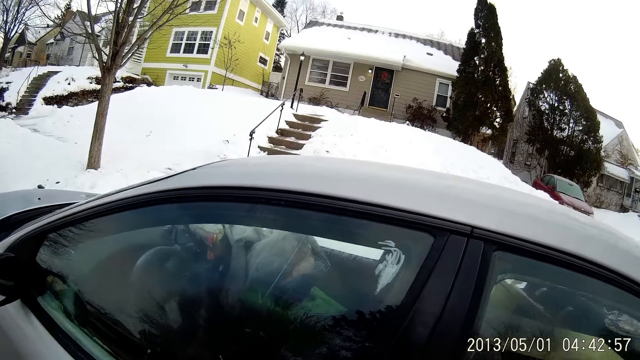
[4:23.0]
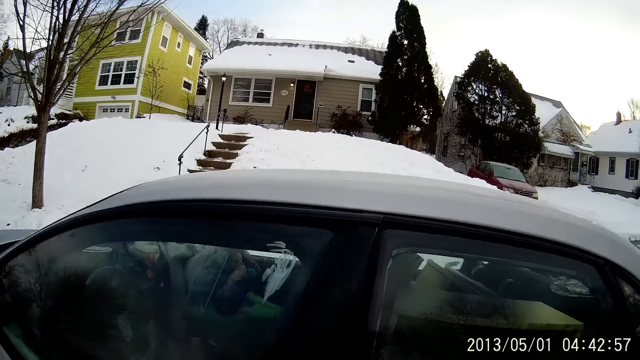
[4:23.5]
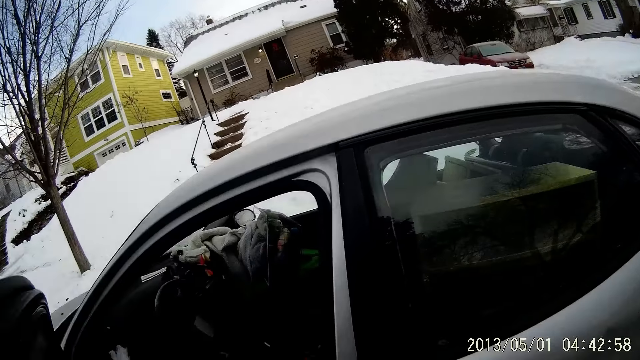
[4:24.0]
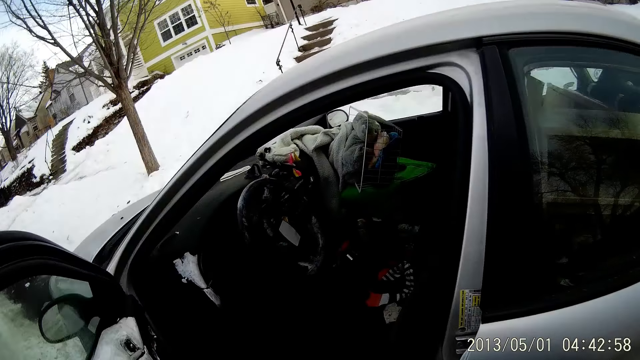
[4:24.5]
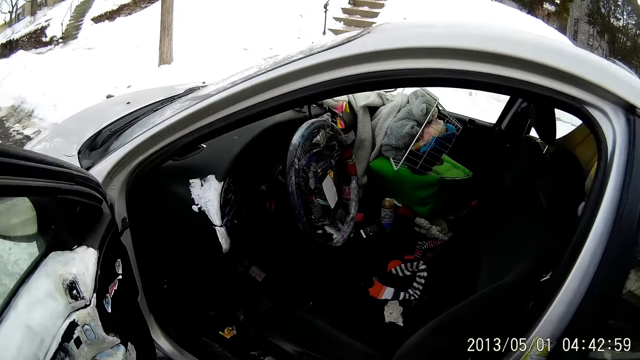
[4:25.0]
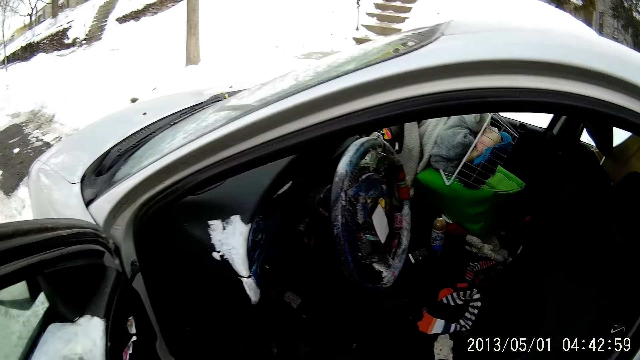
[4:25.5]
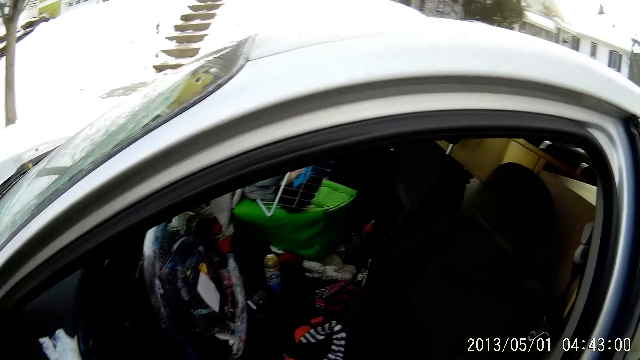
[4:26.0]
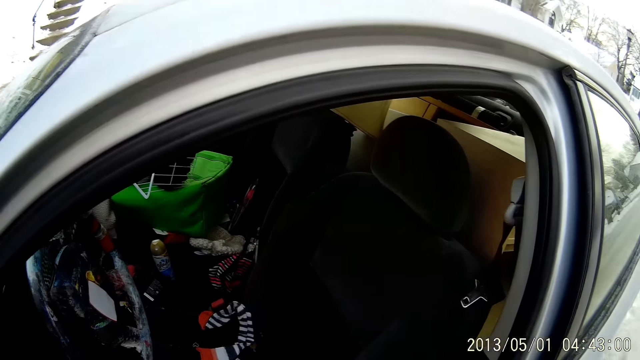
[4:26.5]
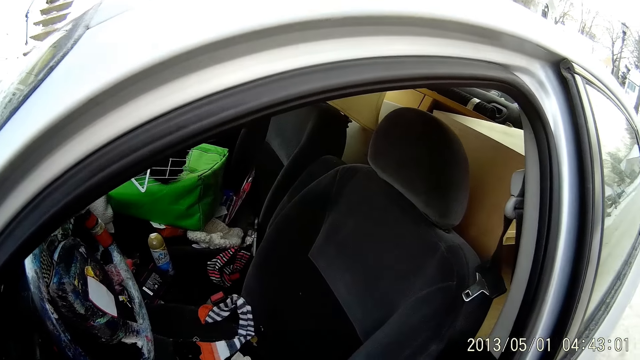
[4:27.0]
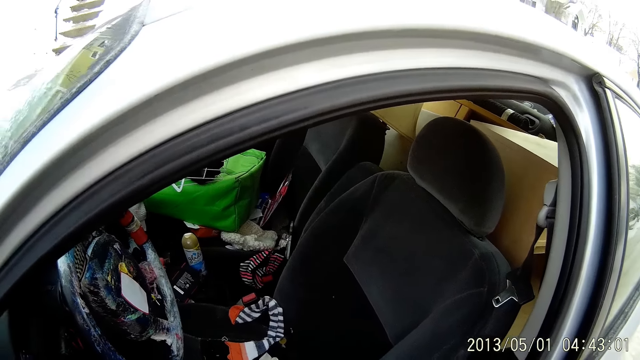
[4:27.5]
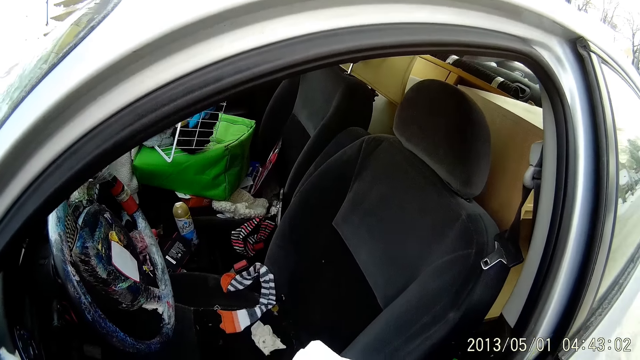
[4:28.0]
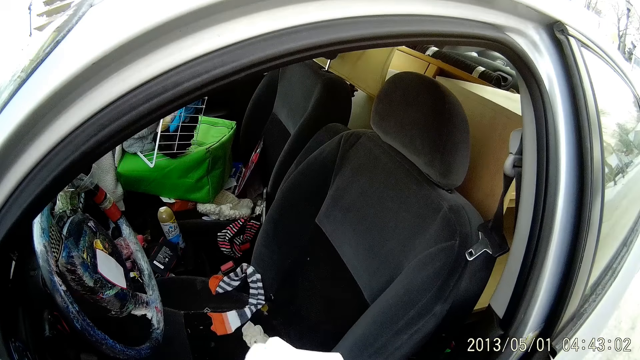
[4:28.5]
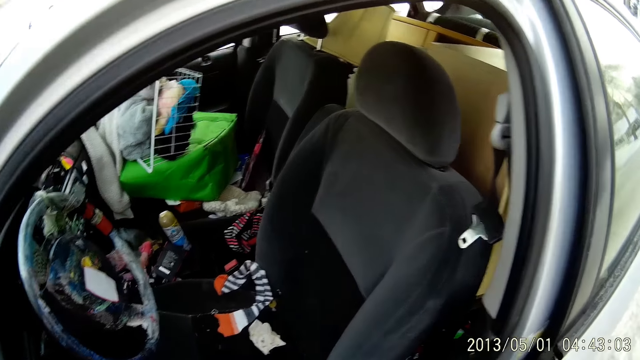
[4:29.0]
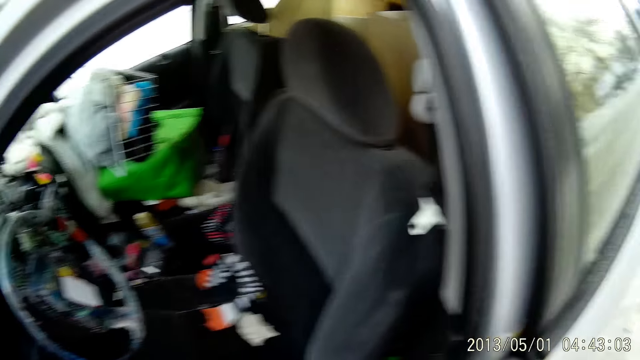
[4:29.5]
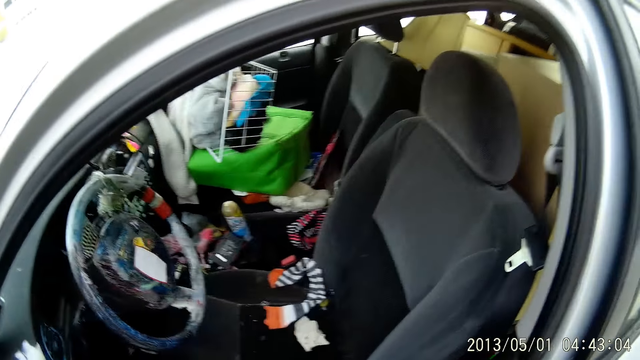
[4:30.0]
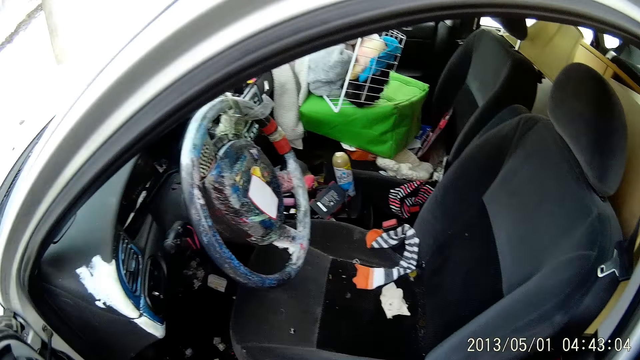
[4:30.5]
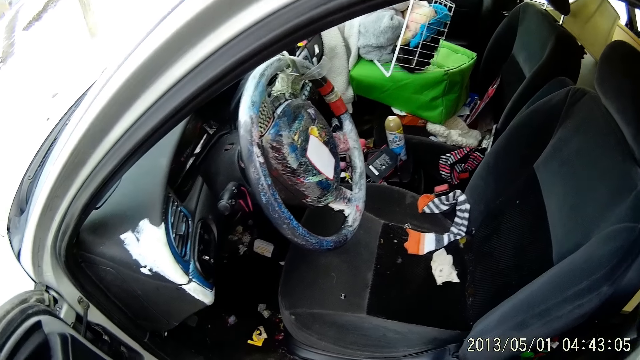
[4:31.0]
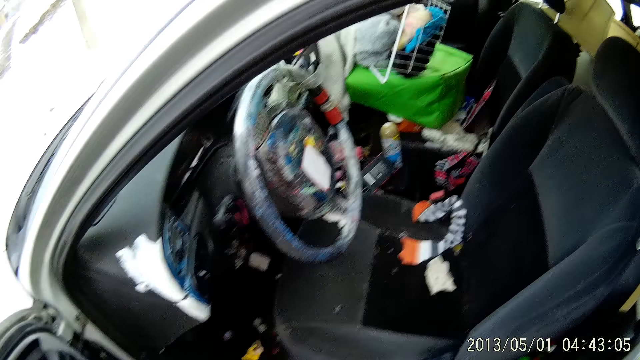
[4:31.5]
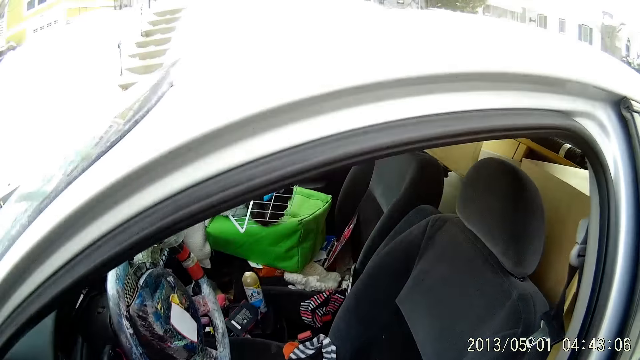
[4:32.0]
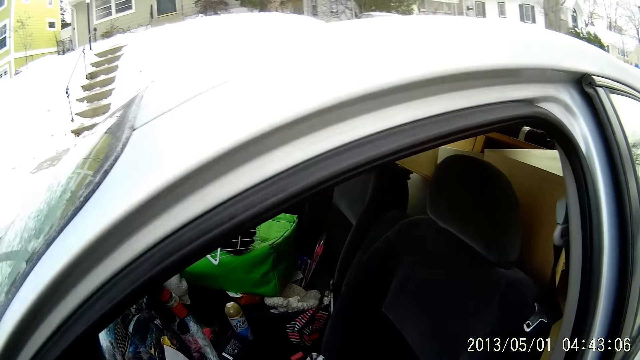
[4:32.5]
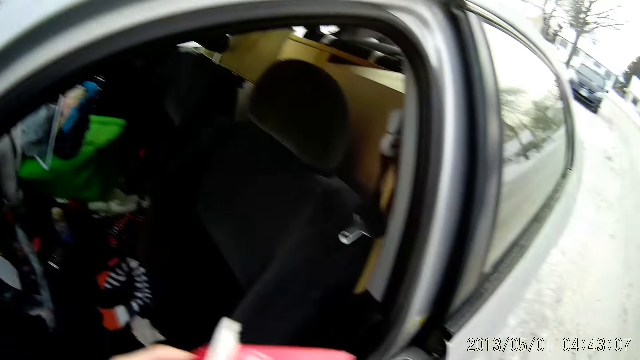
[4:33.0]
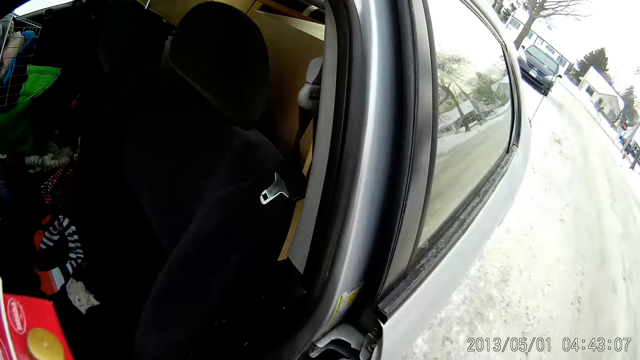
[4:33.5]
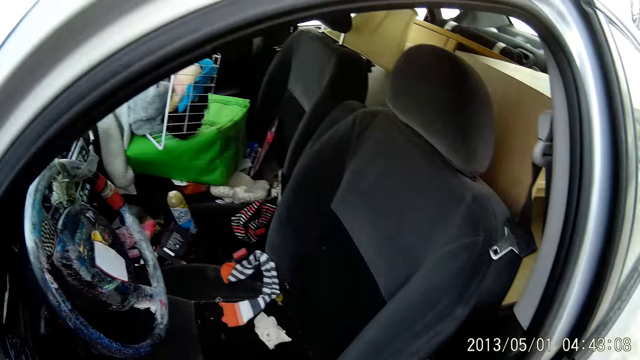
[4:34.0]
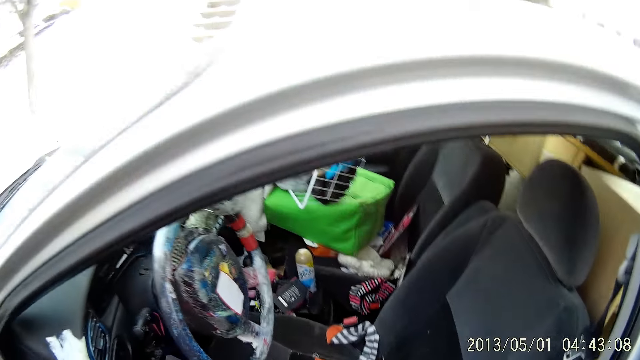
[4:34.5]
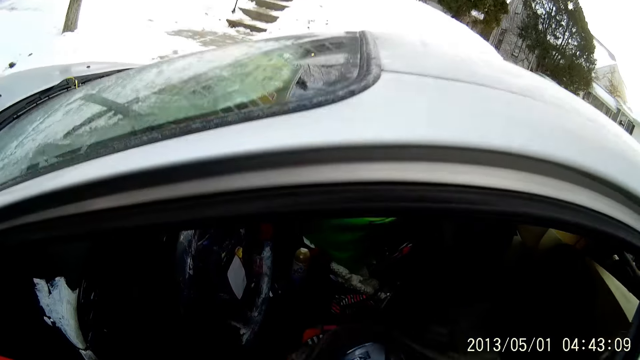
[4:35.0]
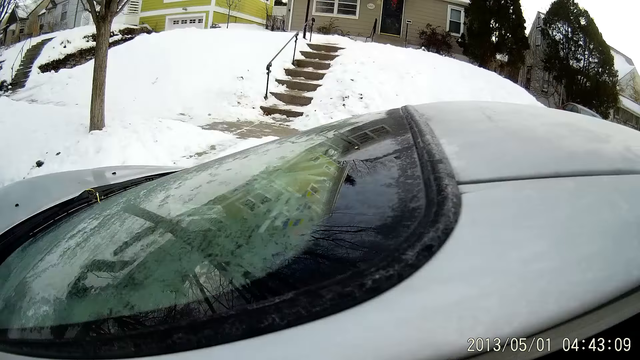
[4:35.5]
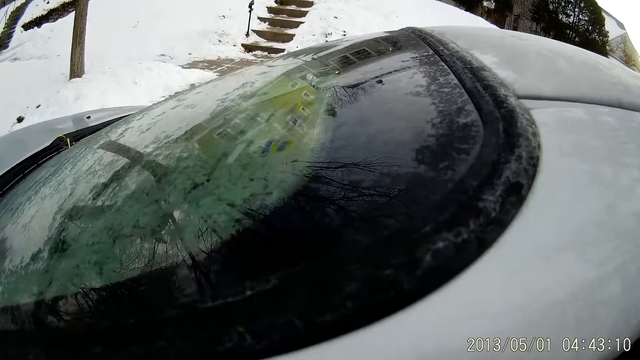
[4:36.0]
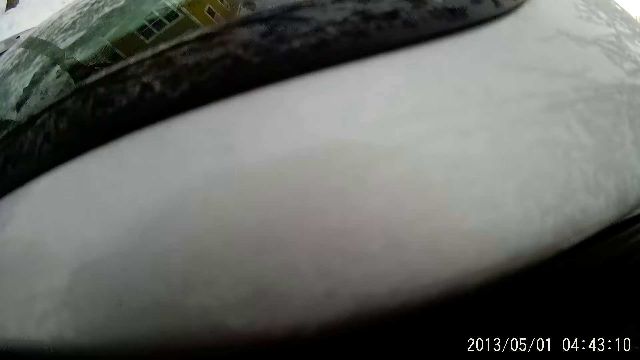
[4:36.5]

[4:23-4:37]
The camera wearer opens a door of the car on a road with her left hand. She looks inside the car. She moves the paper. She moves the box with the left hand. She holds a pack of milk in her left hand. She moves the right hand in the car.

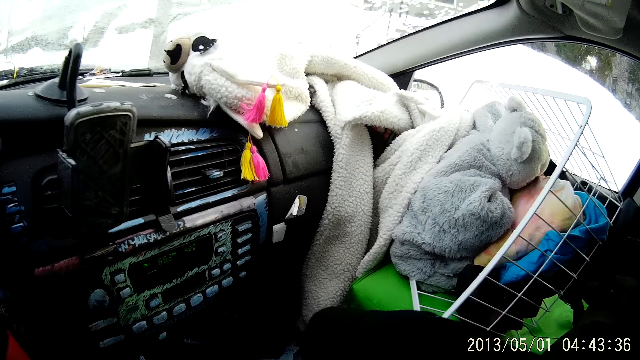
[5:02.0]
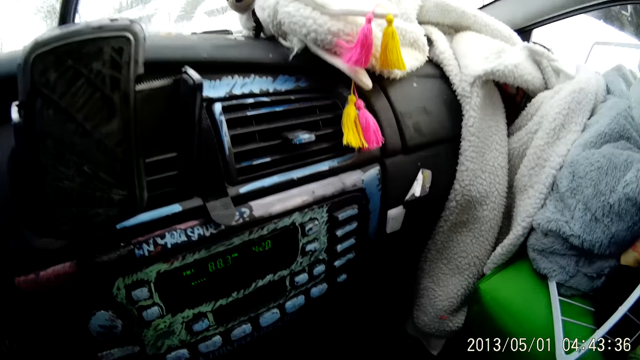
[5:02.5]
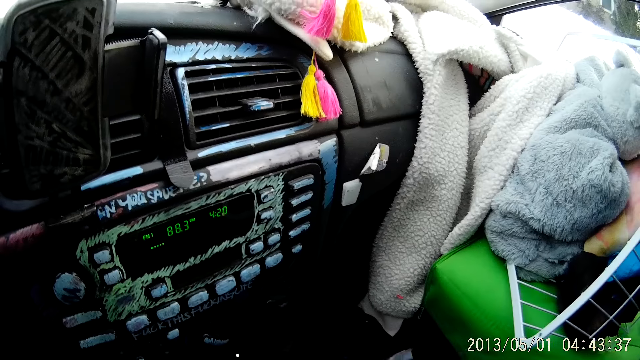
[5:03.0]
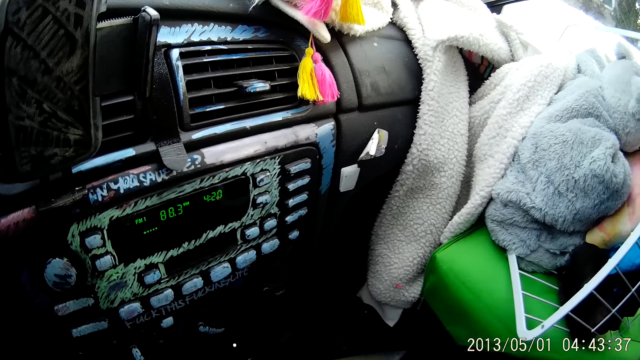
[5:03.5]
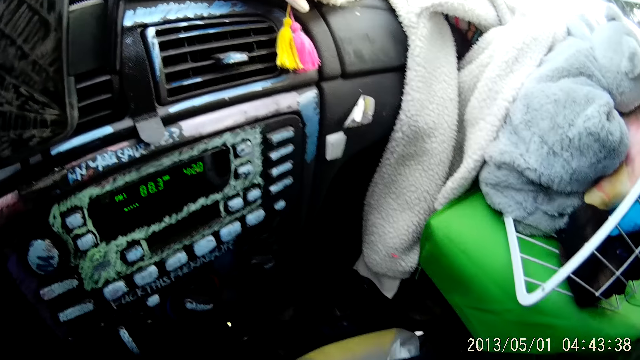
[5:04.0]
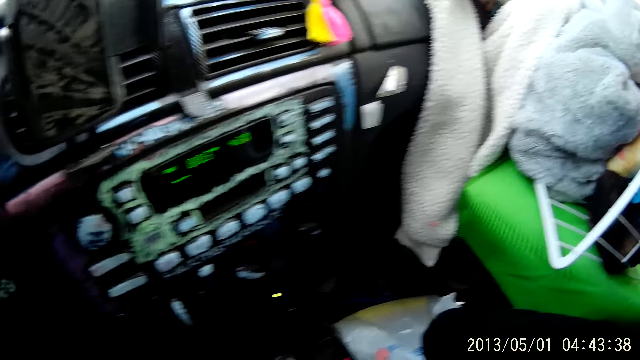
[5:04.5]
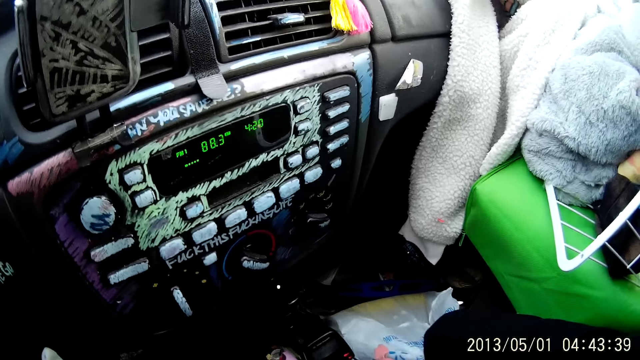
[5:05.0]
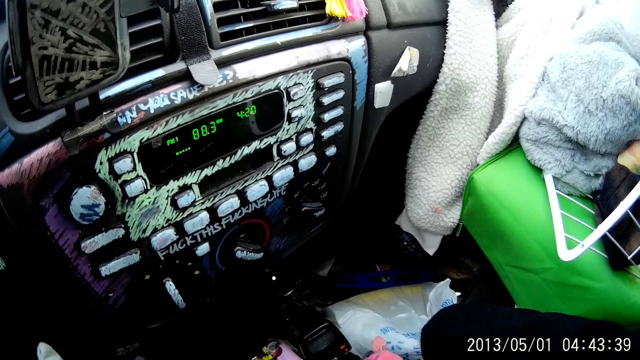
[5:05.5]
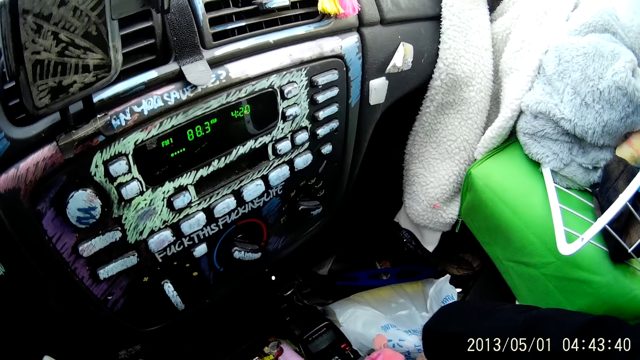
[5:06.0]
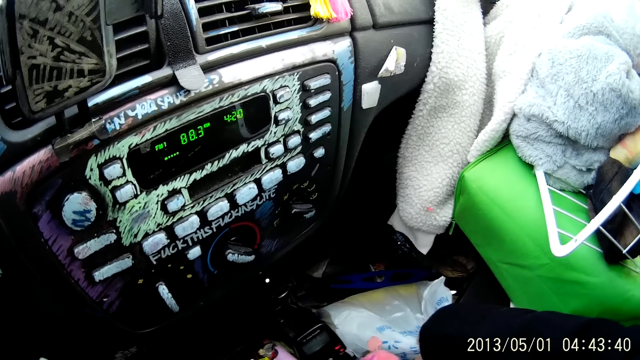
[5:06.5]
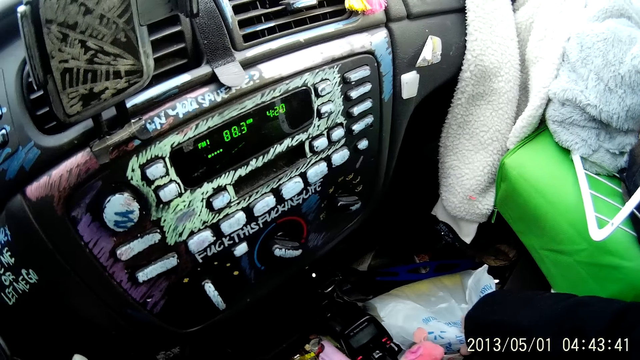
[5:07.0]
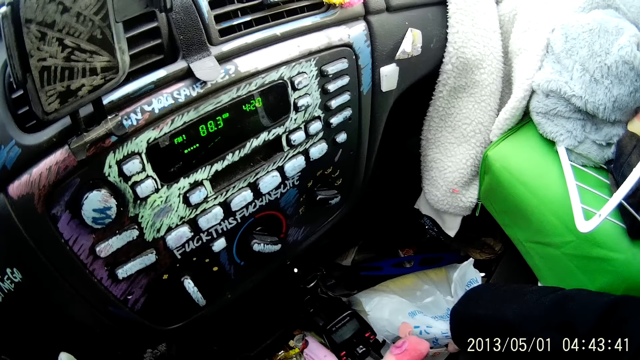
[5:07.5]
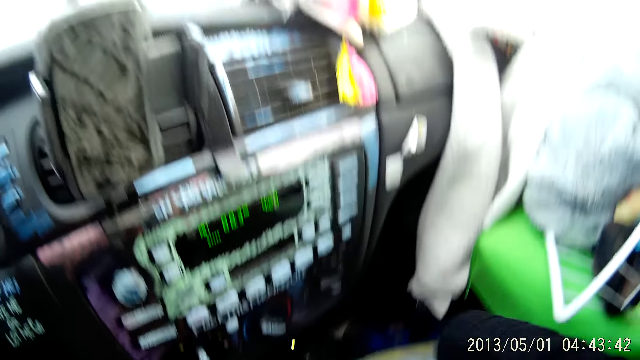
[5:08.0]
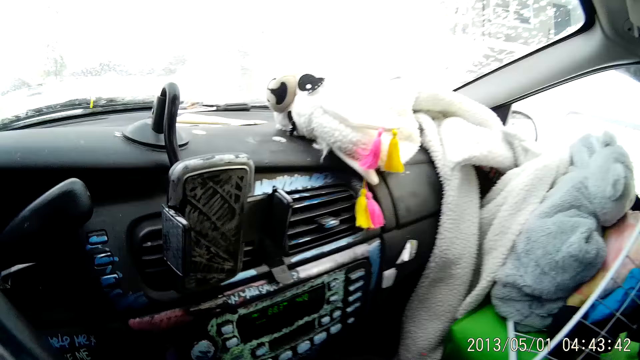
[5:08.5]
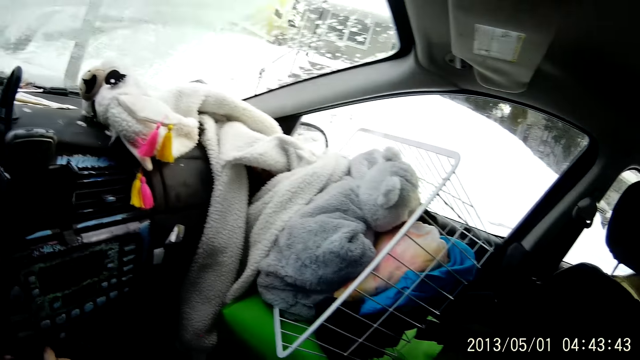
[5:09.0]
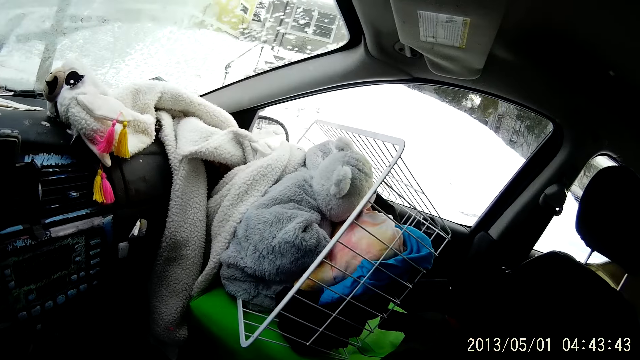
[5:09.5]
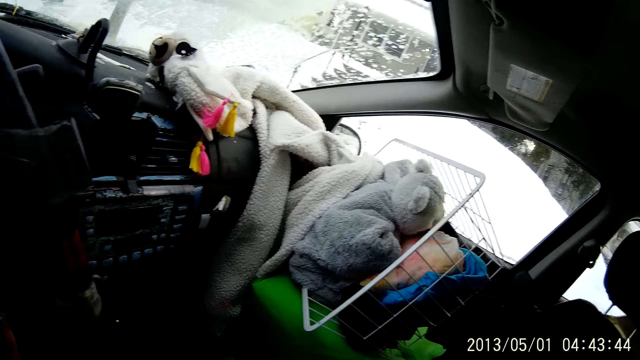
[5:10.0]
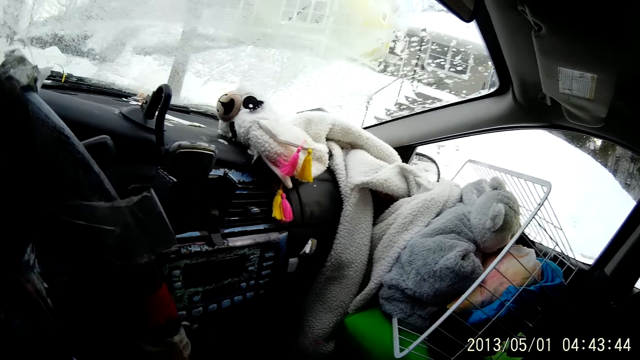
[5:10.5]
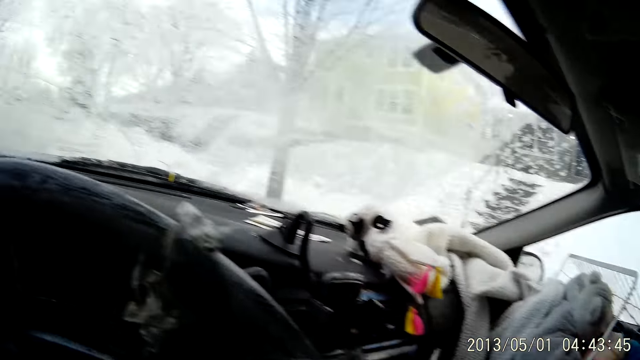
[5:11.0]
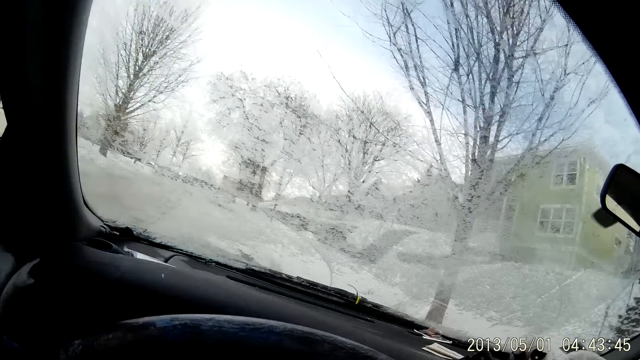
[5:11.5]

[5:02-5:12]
The camera wearer moves clothes in a car. He touches a nylon with his right hand. He adjusts a shopping bag. He turns a knob beneath the radio in the car with his right hand. He looks around the car.
